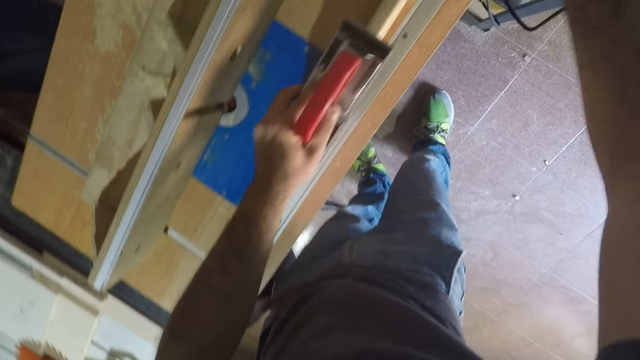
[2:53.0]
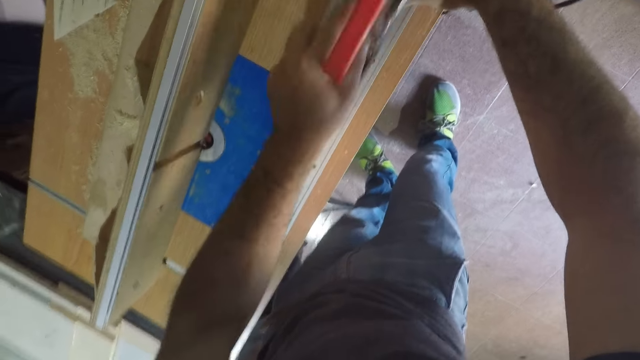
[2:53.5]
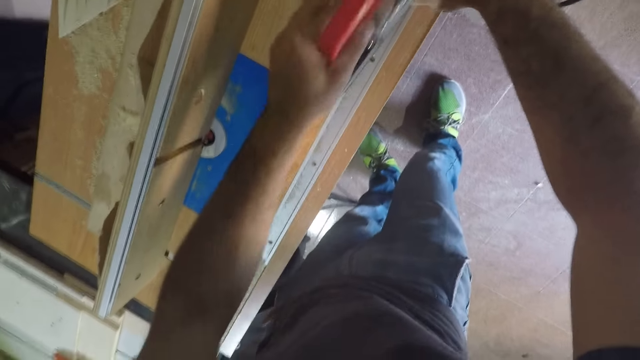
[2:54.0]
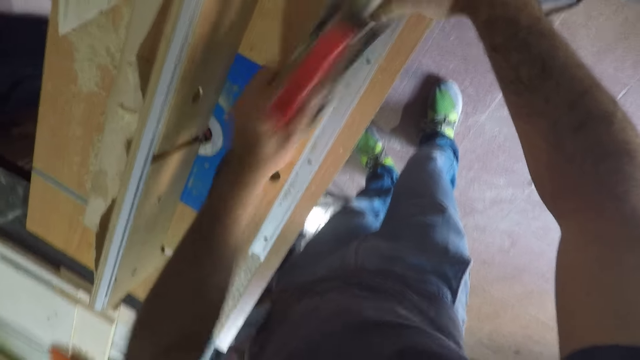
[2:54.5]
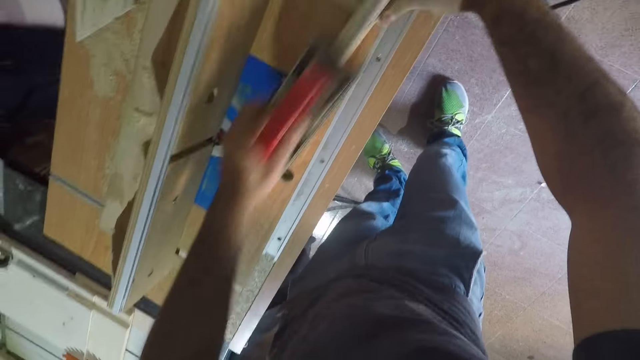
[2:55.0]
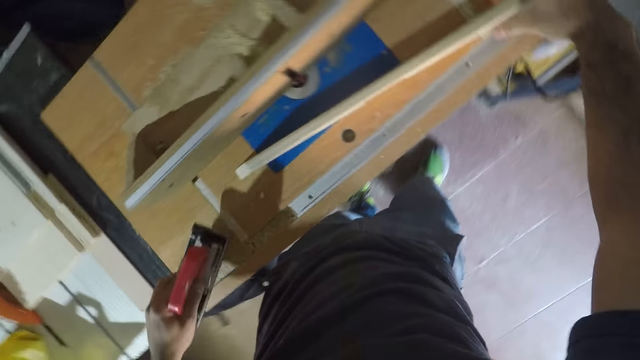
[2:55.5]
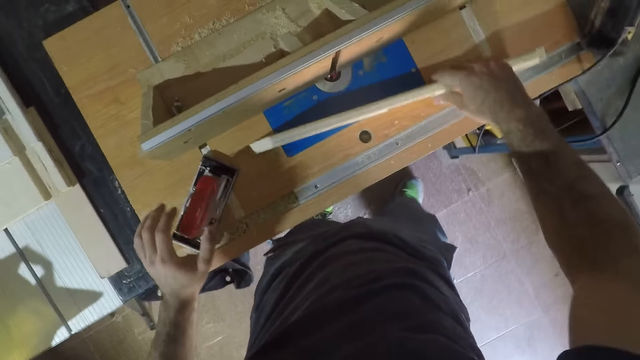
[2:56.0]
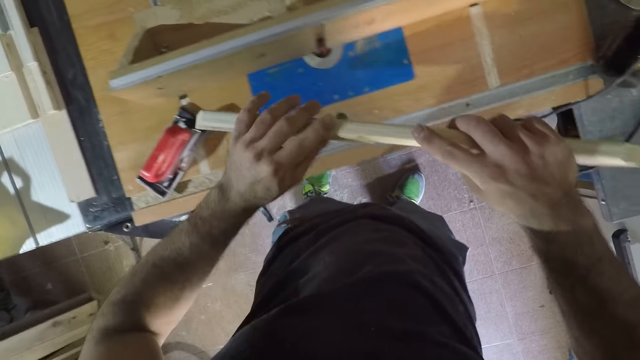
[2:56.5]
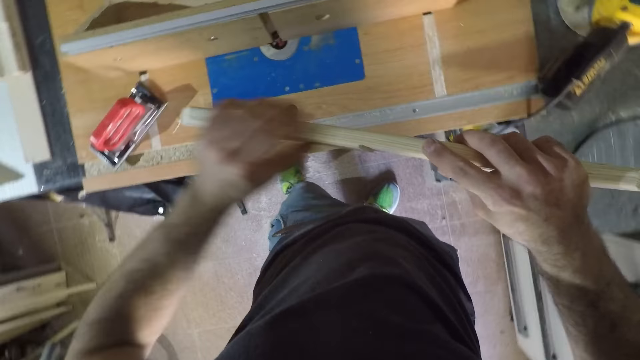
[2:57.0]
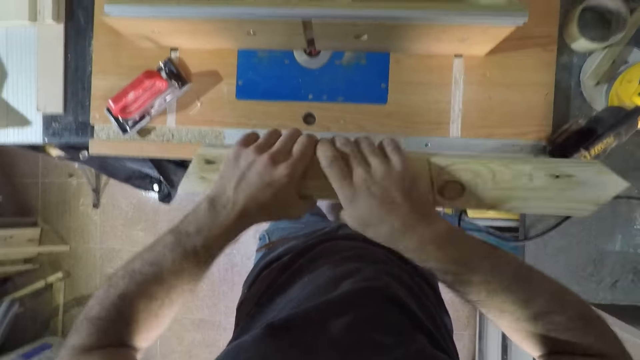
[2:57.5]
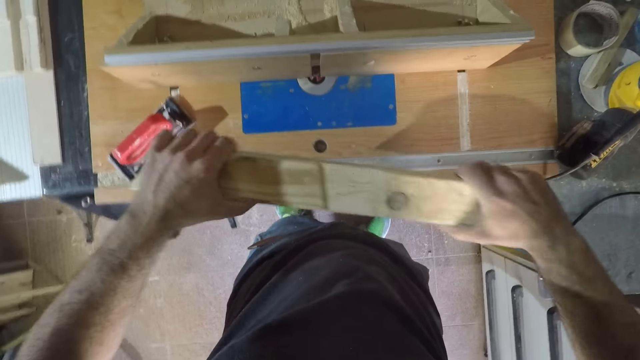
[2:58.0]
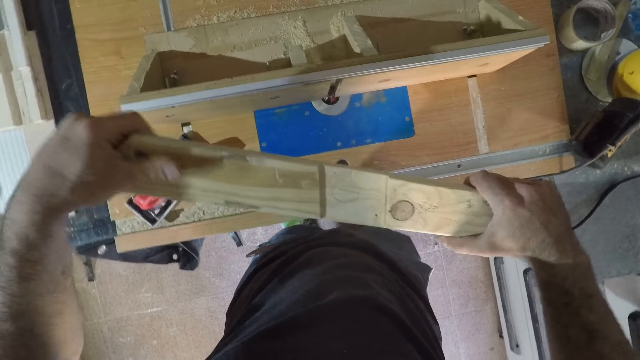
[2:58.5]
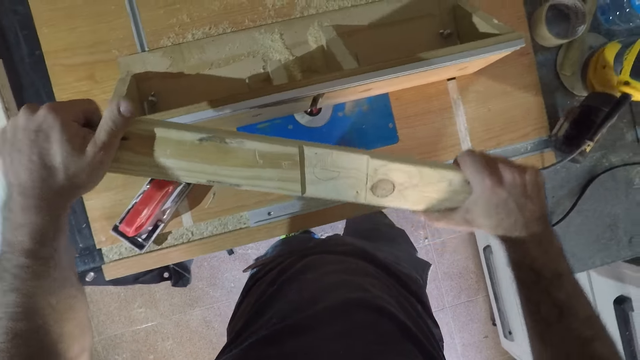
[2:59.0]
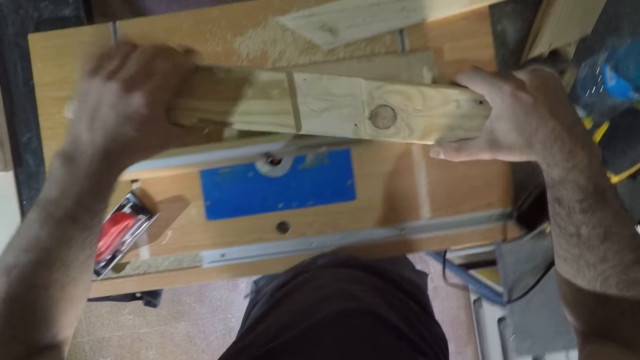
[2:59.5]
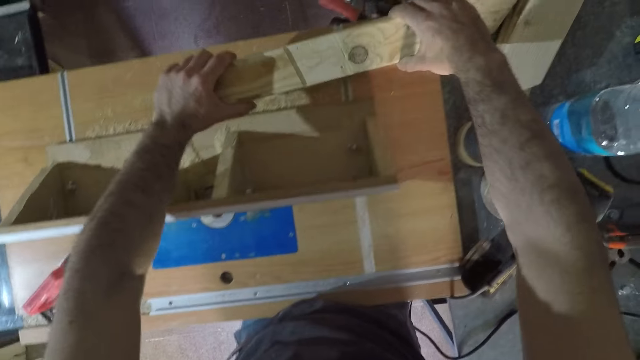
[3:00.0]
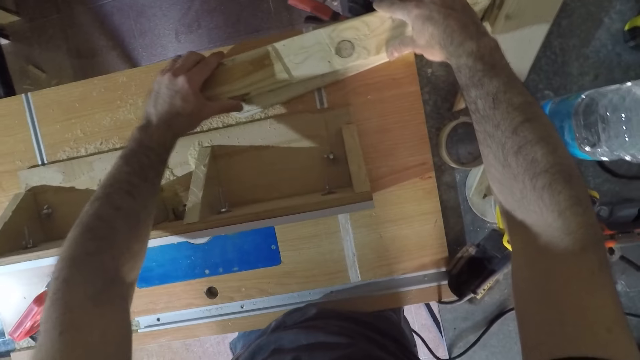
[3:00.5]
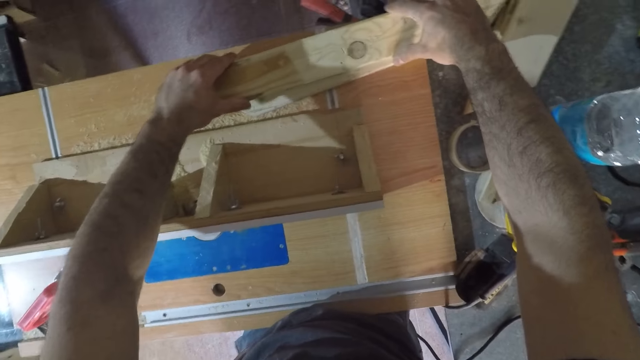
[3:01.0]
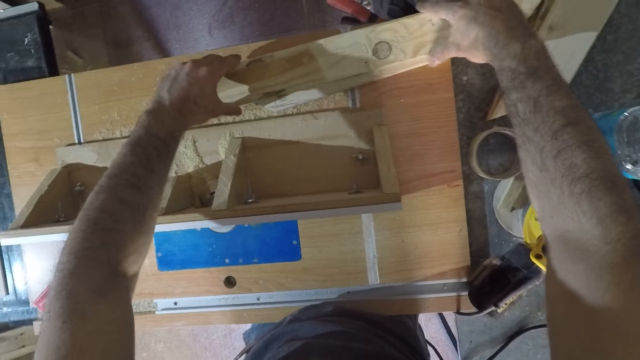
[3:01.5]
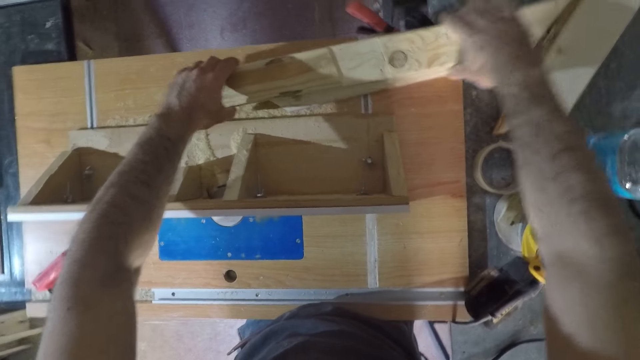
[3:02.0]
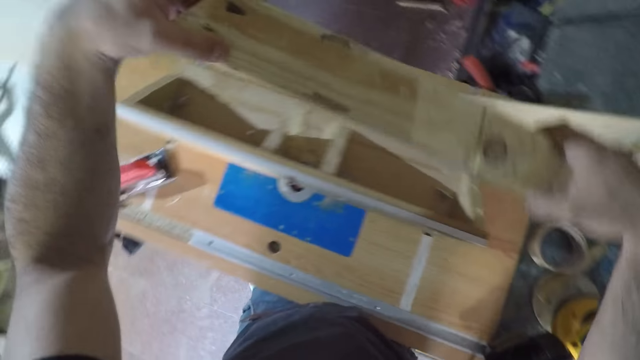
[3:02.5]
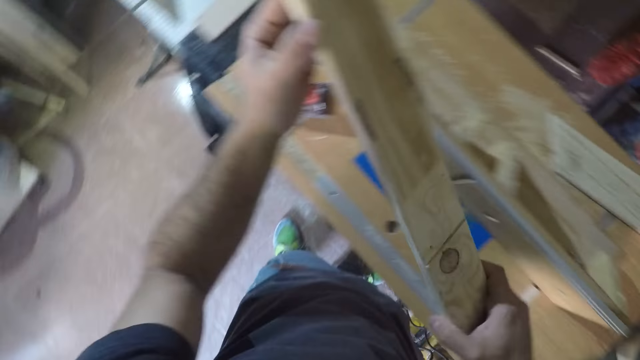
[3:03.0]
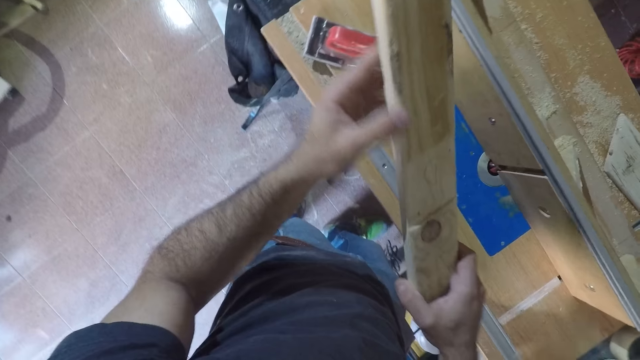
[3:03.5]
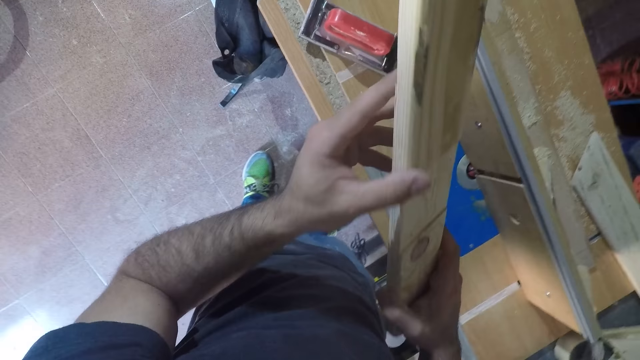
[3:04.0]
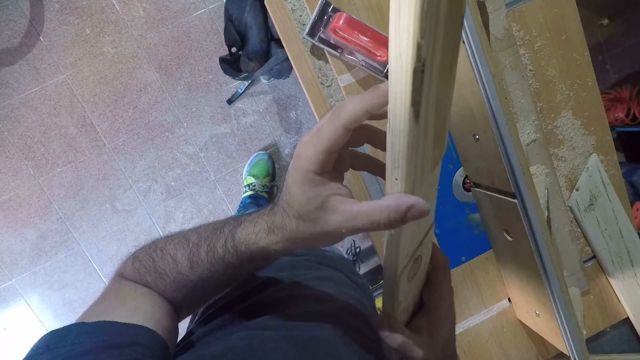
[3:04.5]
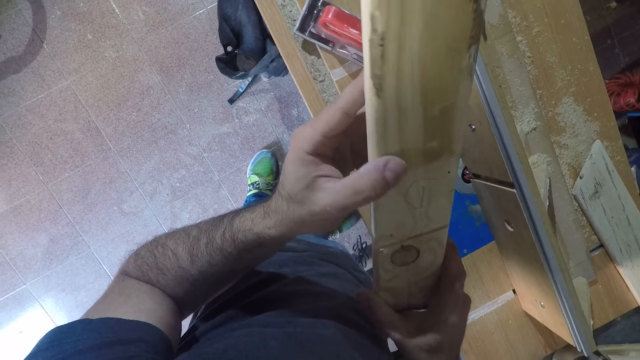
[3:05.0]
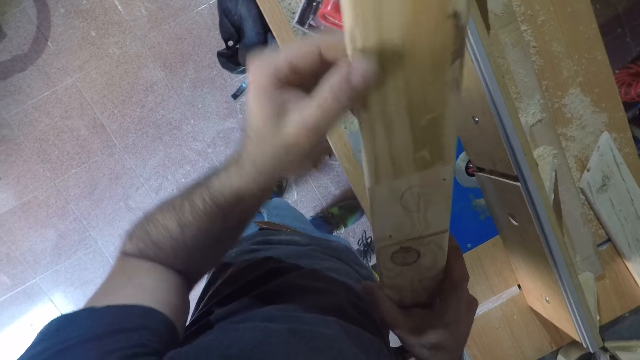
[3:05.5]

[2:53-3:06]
The camera wearer drops the wood planer on the work bench. He picks the wood up with his right hand. He inspects the wood. He touches the wood with his hands. He places the wood on top of another wood on the table. He picks up the wood with both his hands. He inspects the wood.

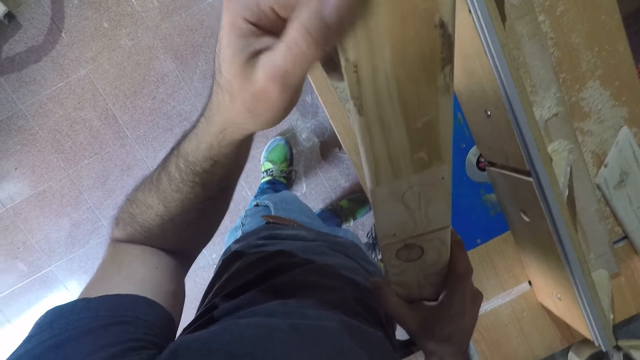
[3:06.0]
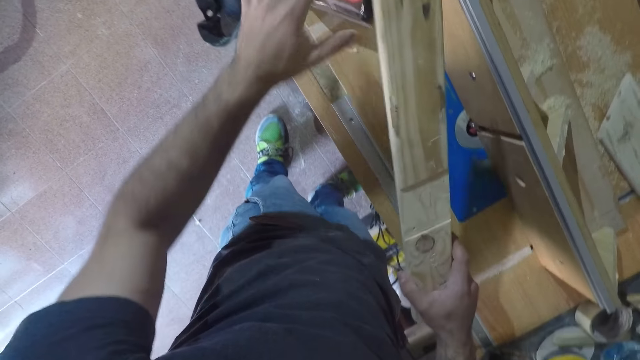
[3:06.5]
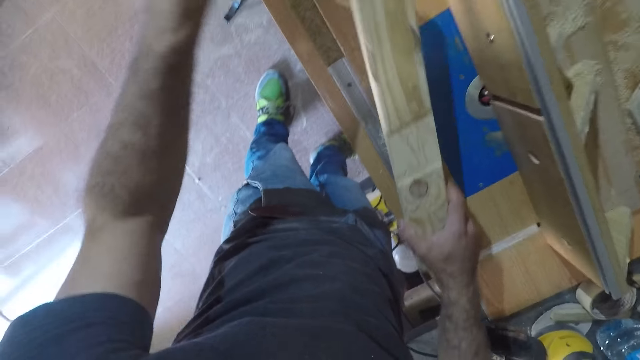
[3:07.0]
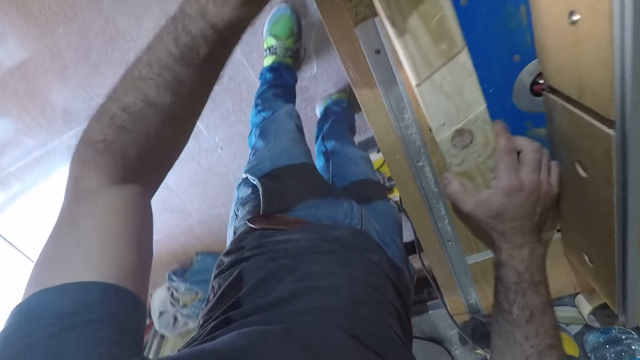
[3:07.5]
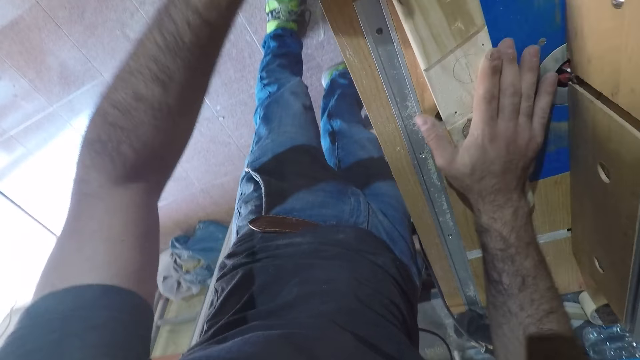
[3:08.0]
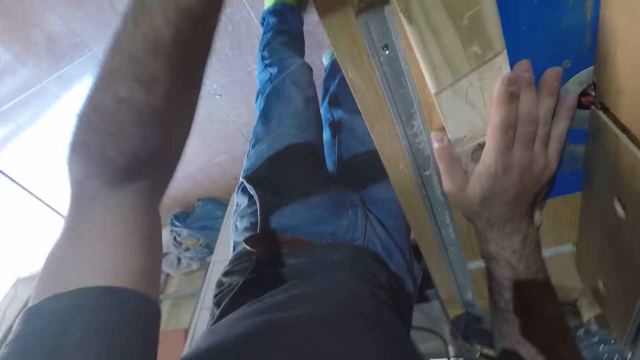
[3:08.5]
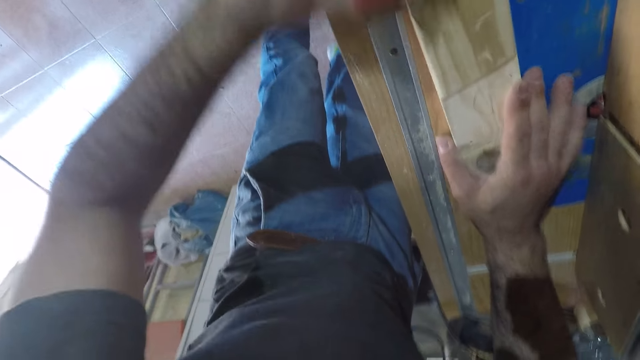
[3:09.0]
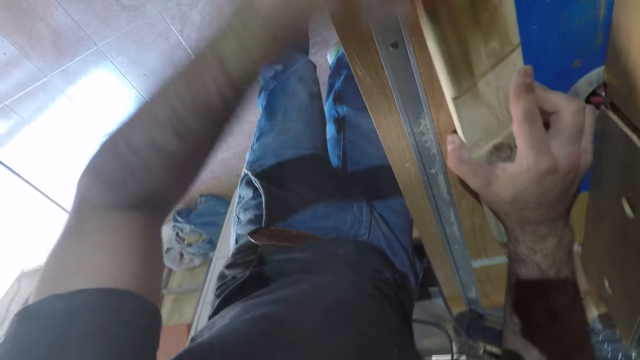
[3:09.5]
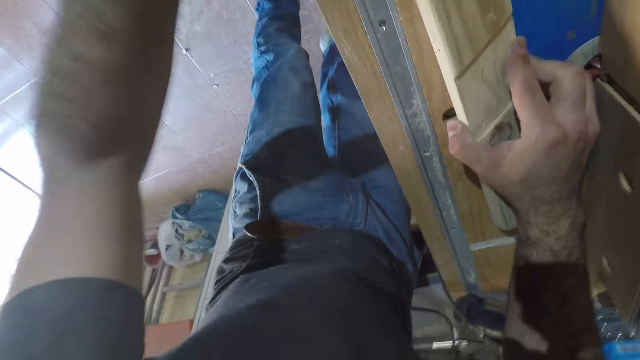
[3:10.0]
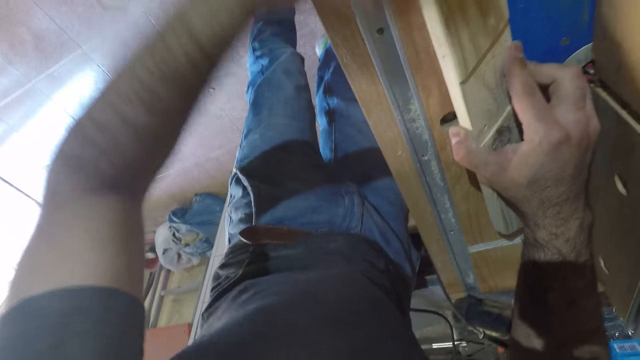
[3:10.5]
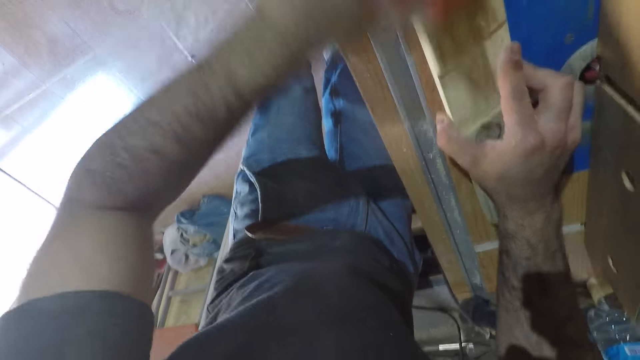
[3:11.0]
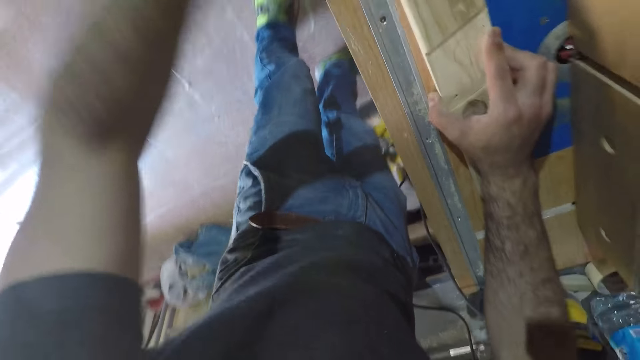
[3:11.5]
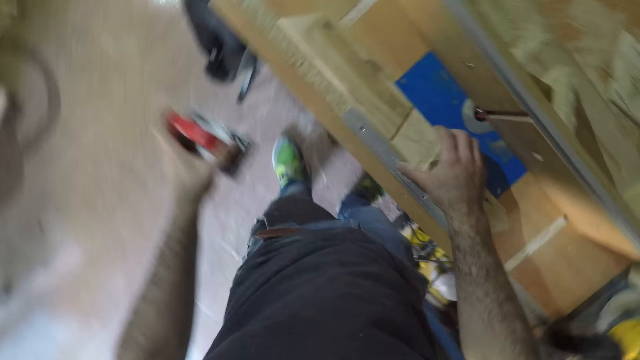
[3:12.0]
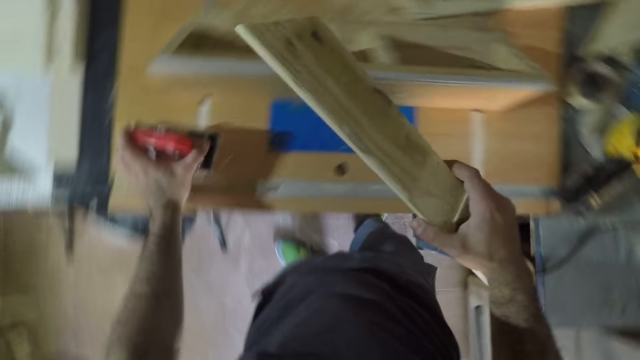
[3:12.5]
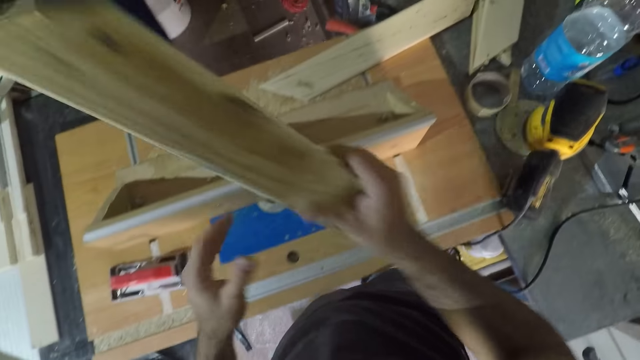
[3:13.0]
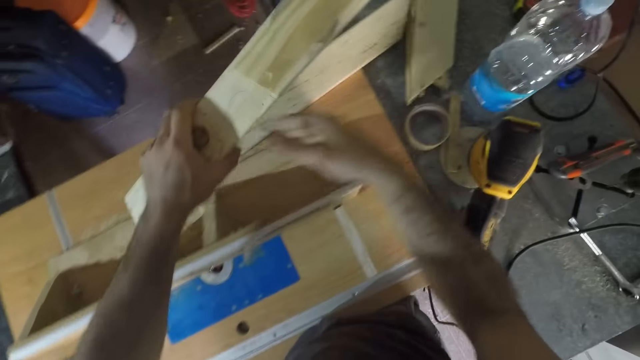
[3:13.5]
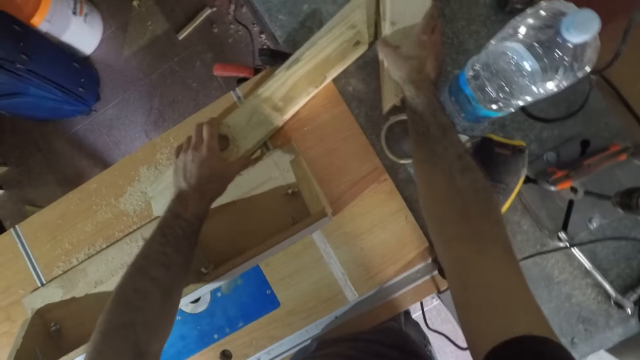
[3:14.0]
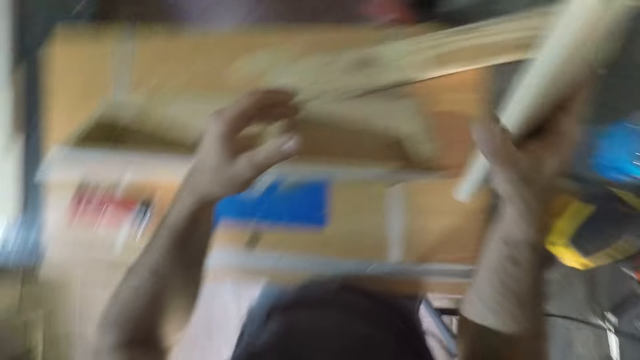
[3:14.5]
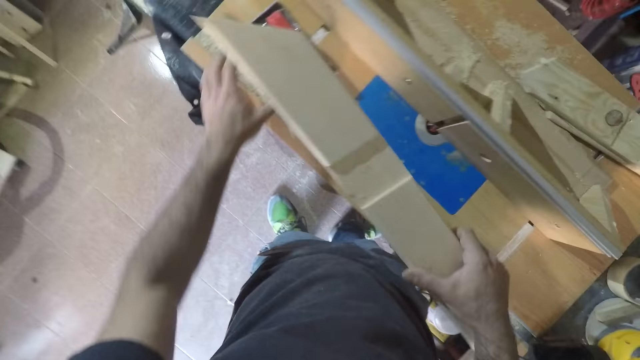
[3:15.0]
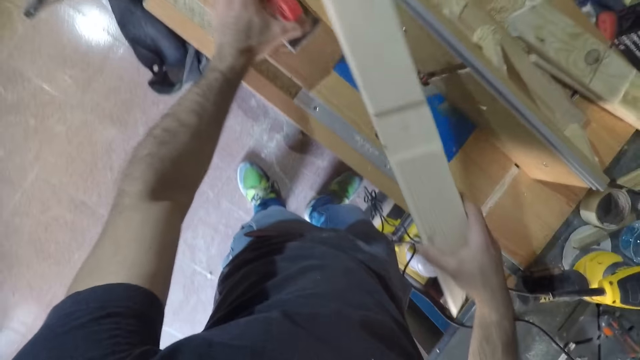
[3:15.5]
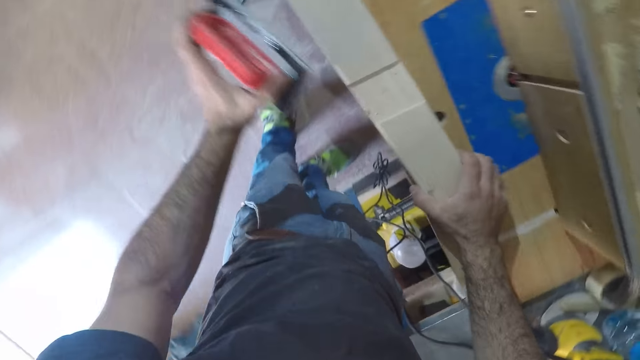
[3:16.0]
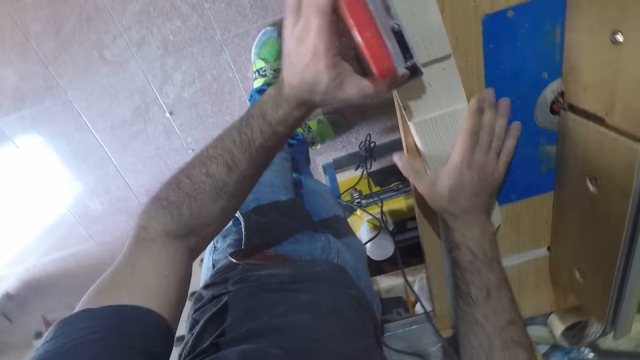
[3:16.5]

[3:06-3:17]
The camera wearer picks up the wood planer or jack plane from the table with his left hand. He drops the wood on the work bench with his right hand and smoothens the surface of the wood with the hand planer. He stares at the wood. He picks the wood from the table with his right hand. He drops the wood planer on the work bench with his left hand. He places the wood on top of another wood on the table. He picks up a wood from the table with his right hand. He picks up the wood planer from the work bench. He drops the wood on the work bench with his right hand. He smoothens the surface of the wood with the hand planer.
